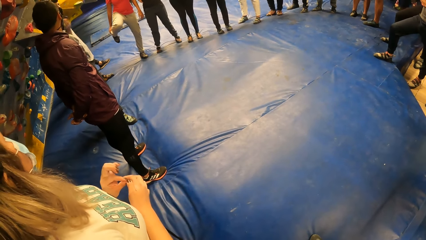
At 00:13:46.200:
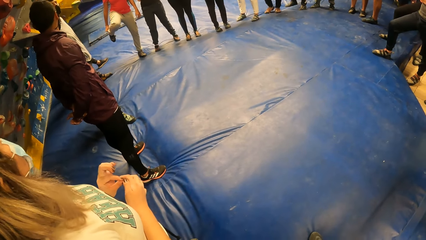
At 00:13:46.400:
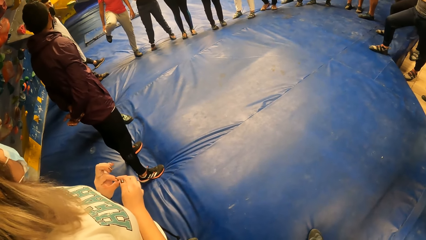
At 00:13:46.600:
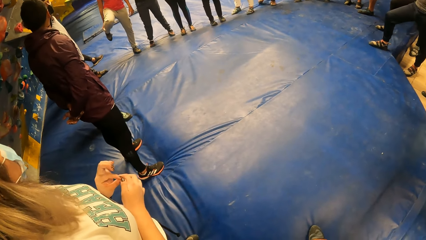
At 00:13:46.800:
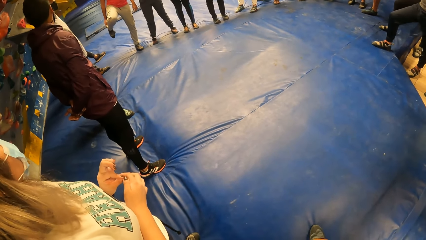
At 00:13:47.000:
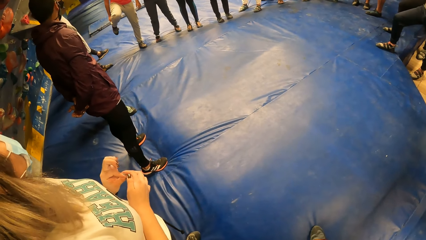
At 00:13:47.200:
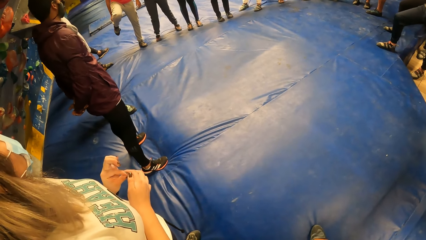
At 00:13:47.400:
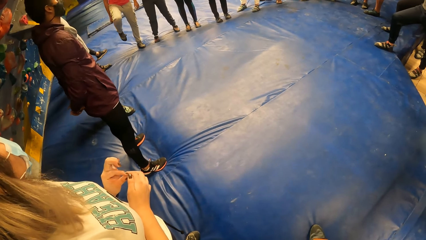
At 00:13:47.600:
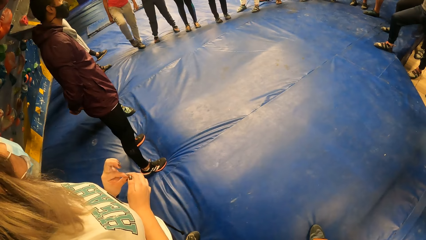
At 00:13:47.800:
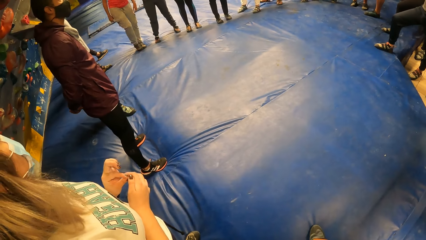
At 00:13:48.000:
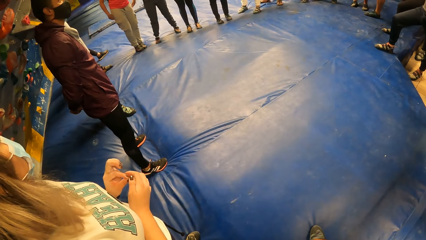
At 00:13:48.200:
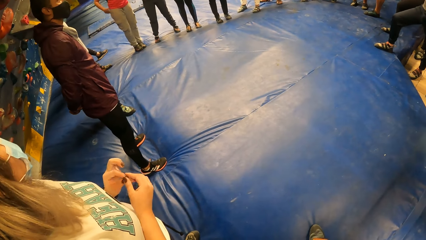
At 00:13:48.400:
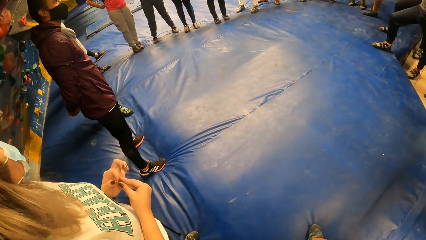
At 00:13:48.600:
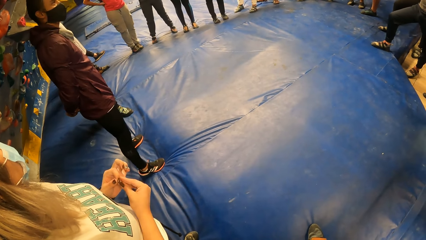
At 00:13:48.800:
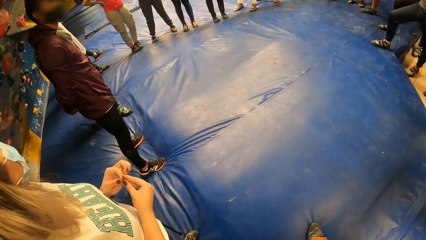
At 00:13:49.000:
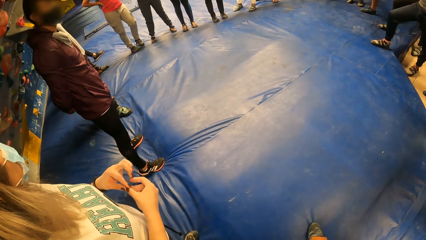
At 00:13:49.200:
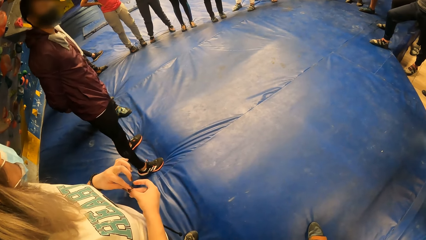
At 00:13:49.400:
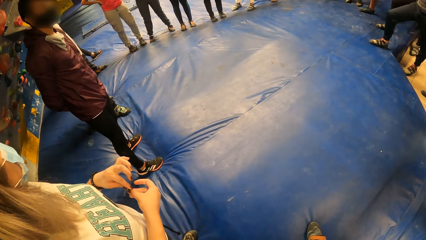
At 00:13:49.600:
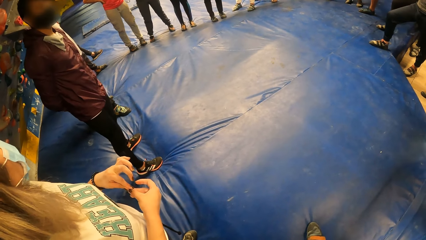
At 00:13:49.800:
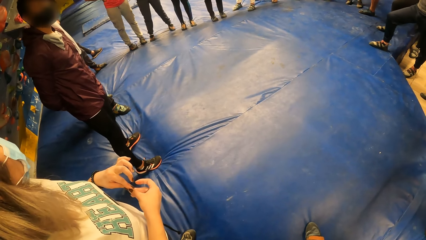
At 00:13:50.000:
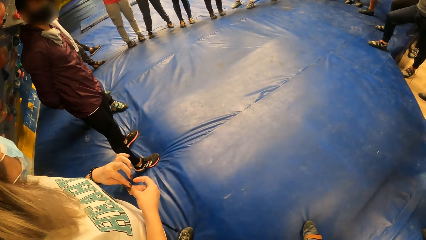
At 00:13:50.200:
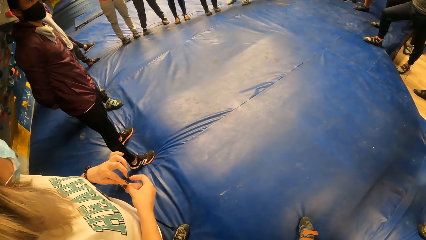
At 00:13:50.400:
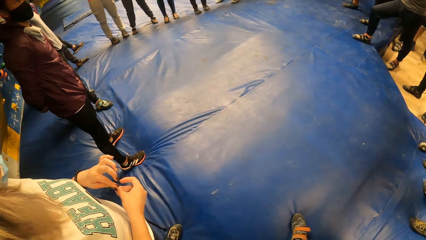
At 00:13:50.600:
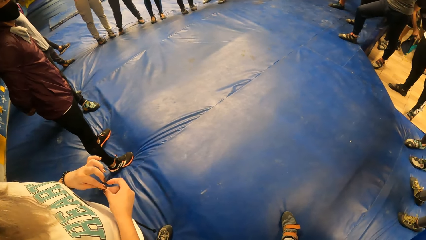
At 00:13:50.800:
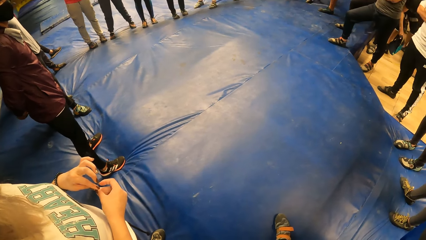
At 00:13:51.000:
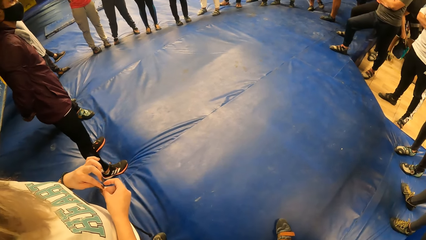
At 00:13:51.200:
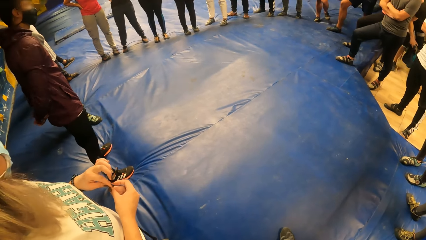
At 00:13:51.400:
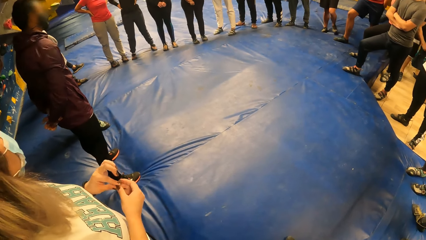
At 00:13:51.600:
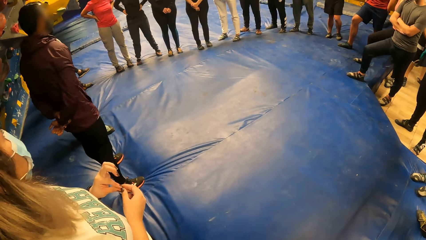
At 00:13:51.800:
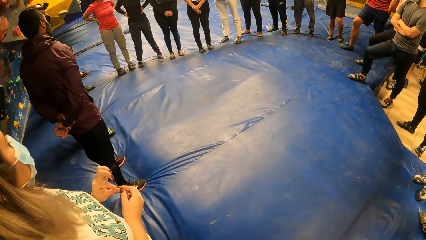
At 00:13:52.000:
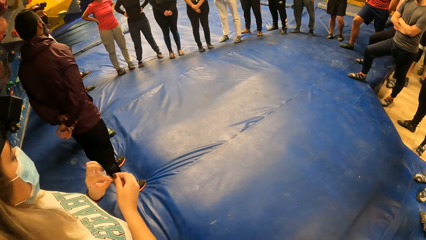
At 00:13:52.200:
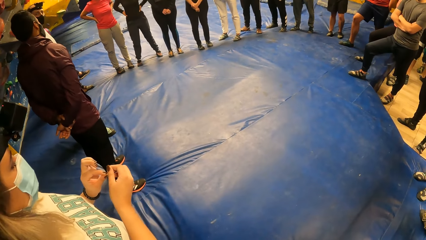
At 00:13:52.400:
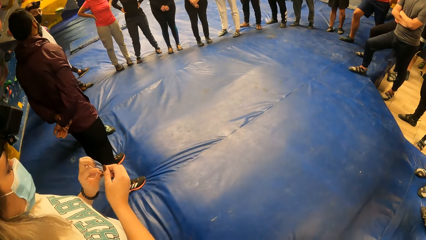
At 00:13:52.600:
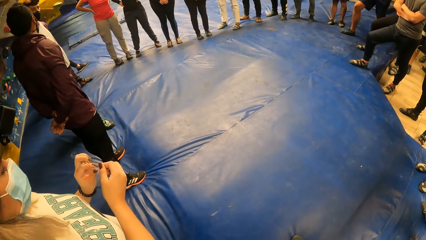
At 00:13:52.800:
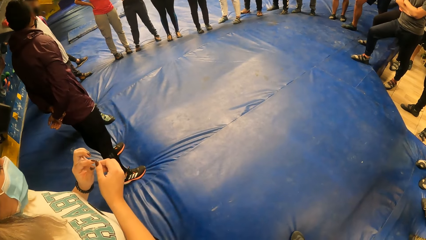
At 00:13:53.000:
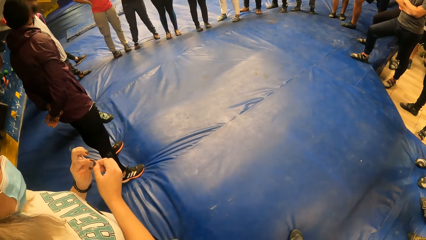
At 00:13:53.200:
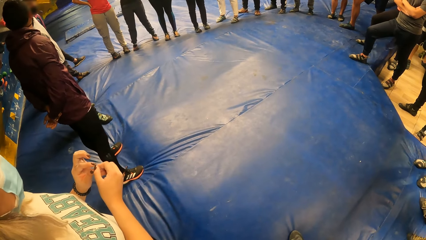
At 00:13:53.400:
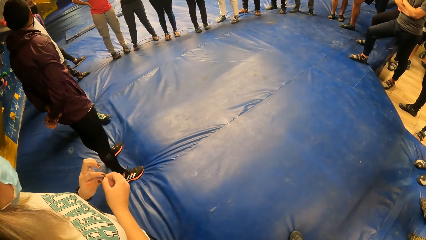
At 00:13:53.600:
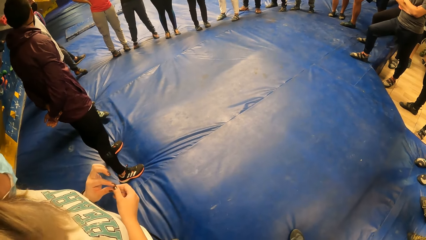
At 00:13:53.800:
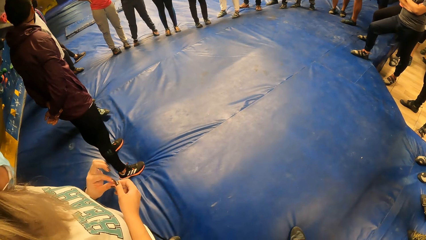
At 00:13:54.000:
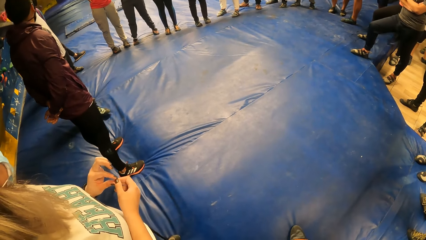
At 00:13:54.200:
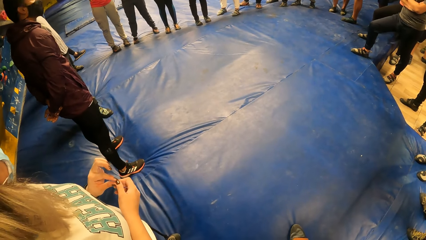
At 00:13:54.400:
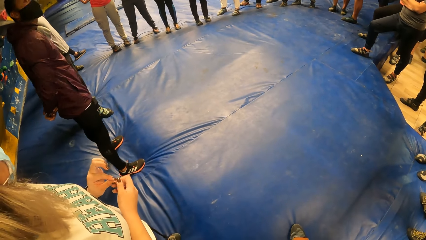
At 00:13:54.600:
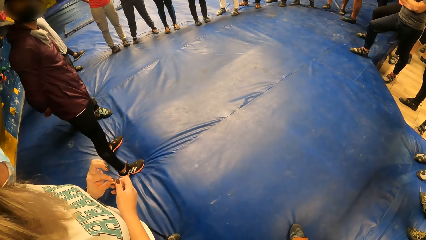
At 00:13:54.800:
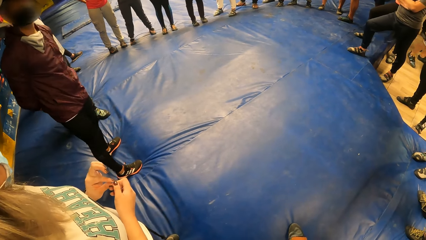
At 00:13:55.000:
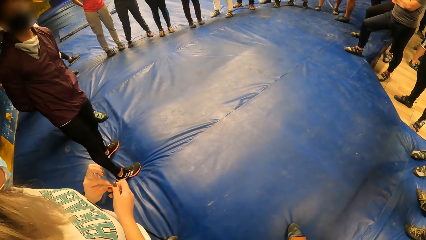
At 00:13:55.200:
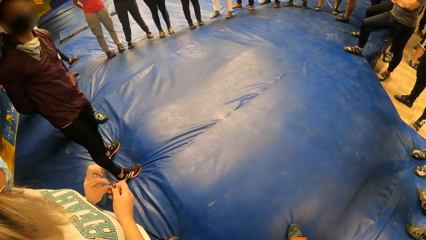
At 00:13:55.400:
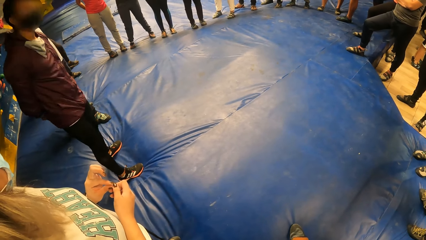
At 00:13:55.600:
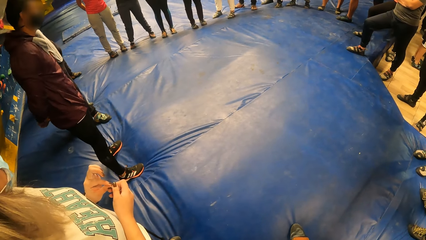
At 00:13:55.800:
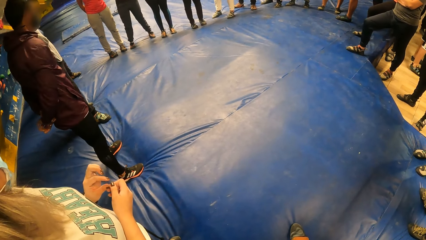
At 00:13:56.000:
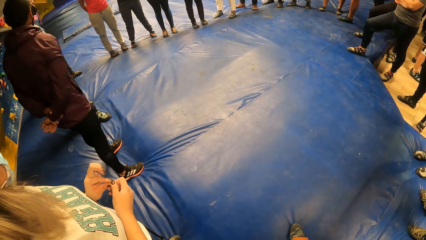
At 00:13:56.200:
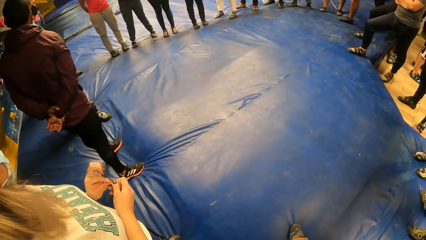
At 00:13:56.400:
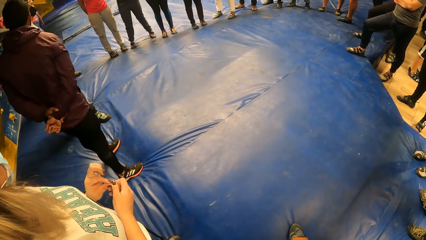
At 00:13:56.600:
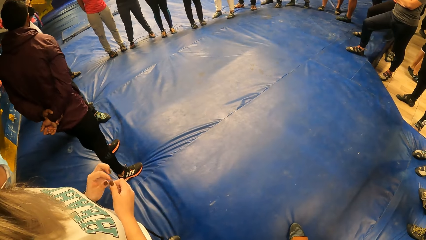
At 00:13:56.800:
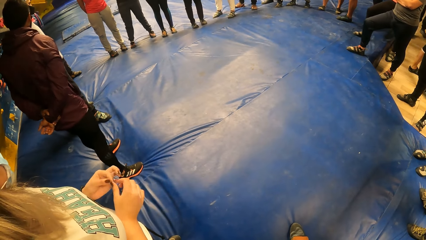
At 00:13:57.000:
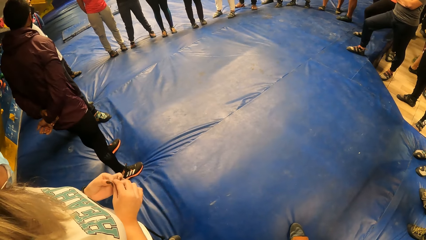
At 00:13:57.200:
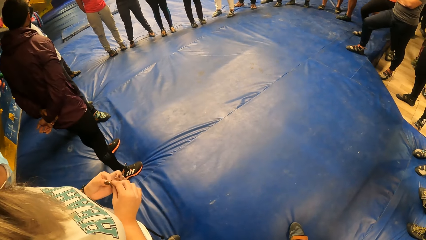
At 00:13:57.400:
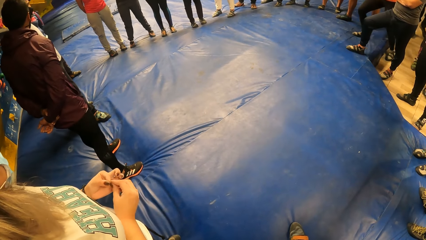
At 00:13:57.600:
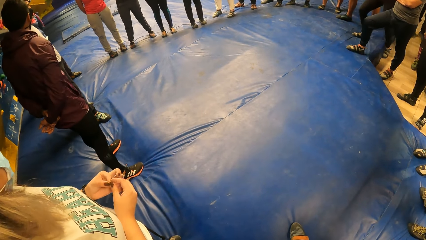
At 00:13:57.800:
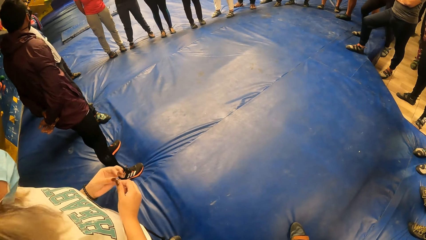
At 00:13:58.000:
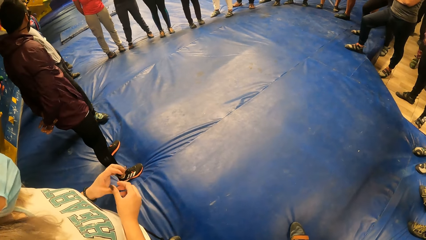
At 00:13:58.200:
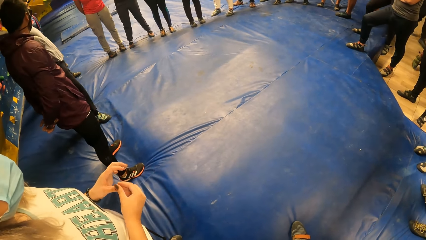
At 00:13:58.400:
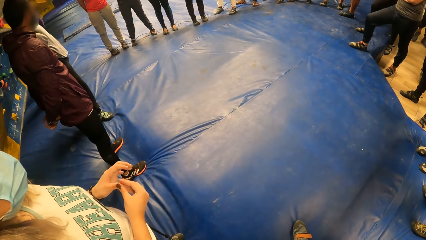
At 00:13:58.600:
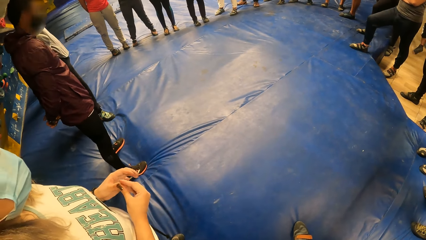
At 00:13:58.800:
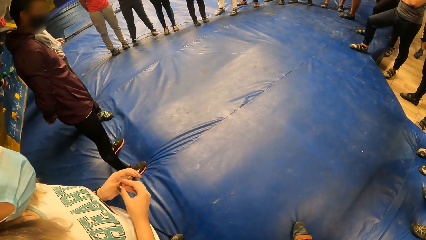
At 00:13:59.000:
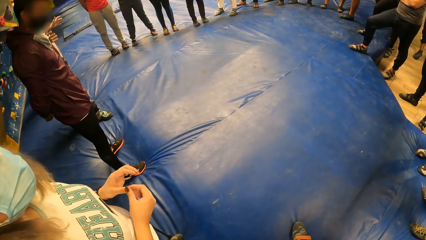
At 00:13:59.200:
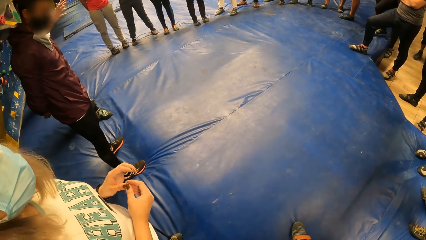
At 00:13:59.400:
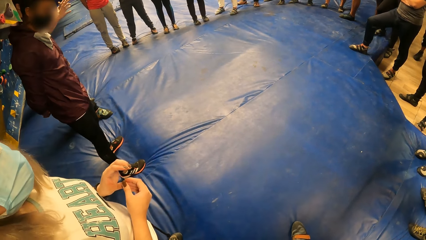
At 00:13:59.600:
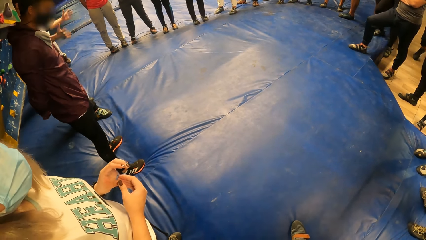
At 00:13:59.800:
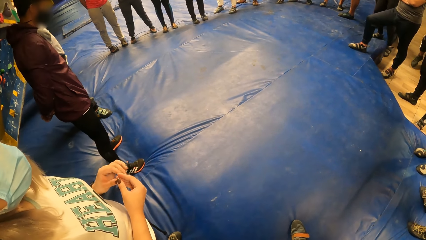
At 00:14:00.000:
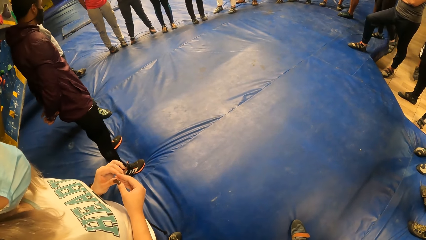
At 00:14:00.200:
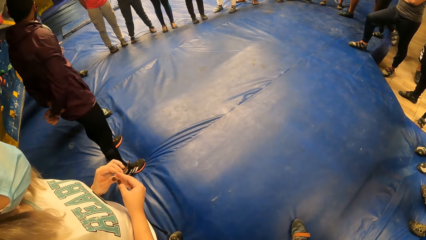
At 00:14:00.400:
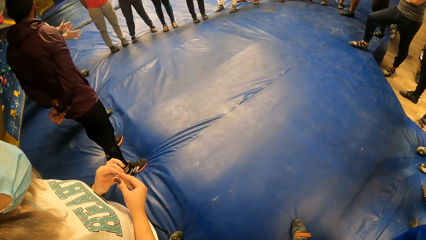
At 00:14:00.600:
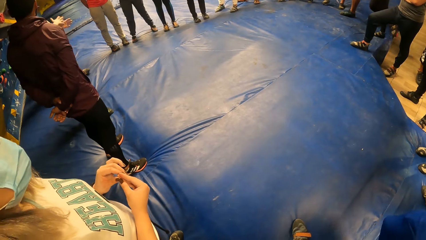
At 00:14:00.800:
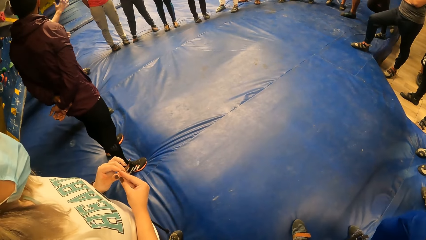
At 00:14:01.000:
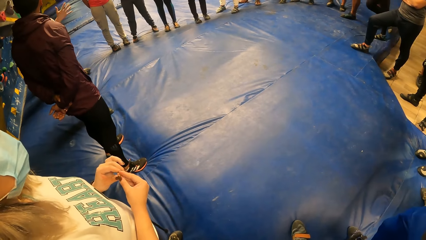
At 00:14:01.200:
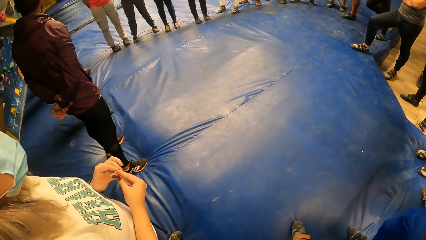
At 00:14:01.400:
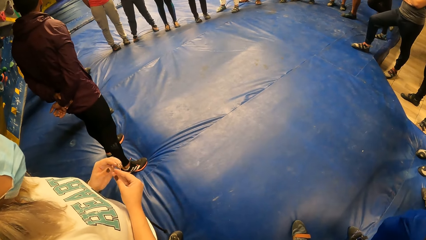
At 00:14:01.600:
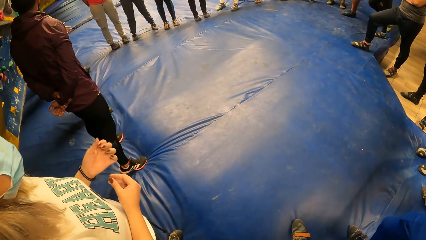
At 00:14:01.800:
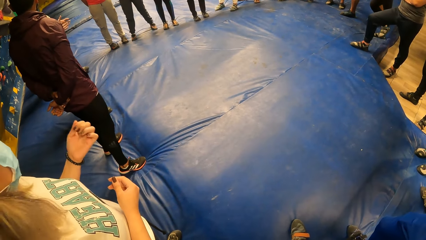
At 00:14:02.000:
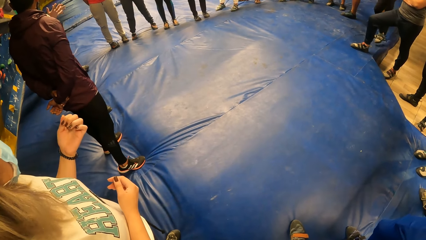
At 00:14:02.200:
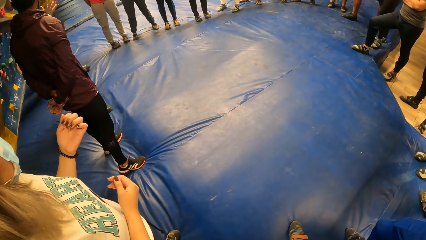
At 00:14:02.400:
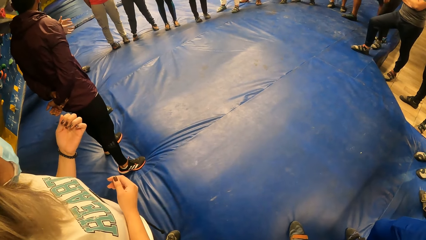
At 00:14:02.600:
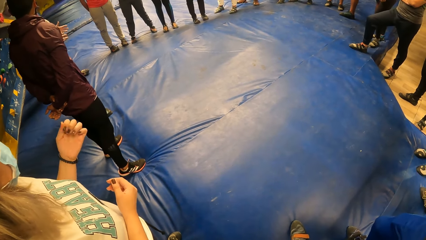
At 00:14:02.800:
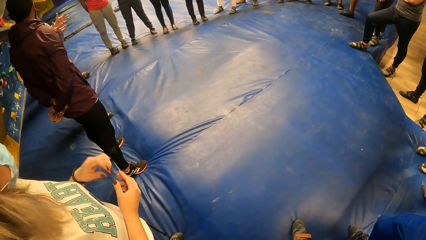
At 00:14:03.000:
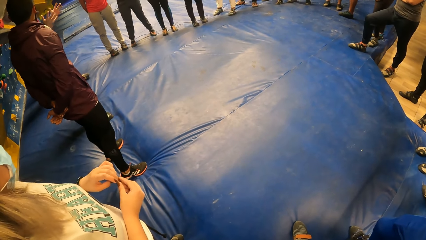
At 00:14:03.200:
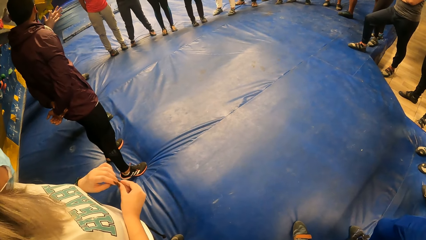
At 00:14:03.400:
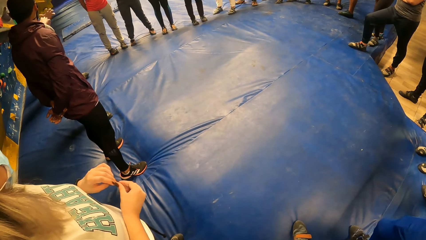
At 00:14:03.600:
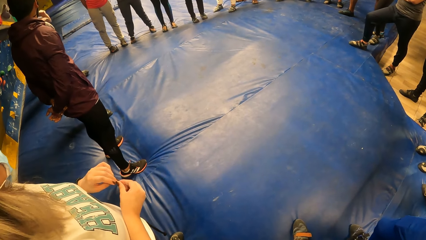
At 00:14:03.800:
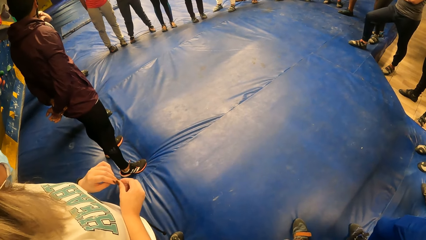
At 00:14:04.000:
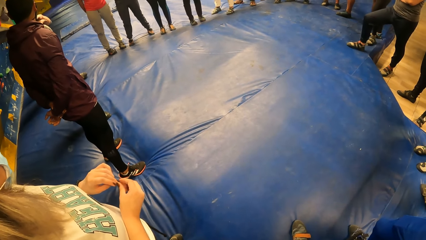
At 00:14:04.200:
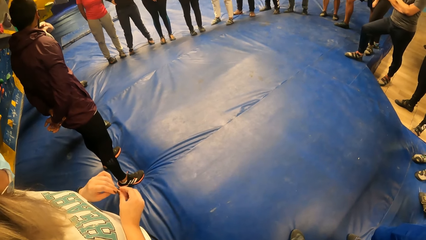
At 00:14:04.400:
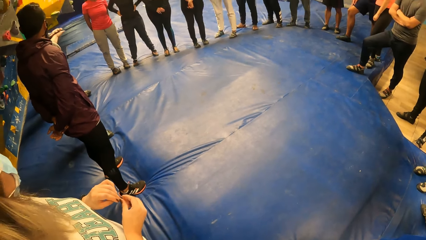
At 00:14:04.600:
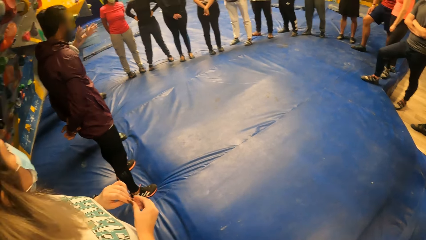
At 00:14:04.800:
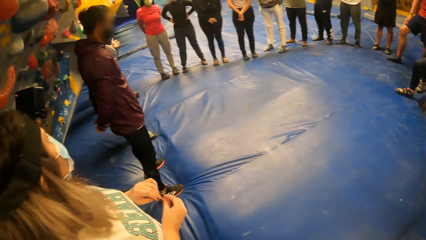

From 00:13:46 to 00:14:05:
A person raises a hand. The camera wearer looks around. Another person nods the head. A third person plays with the fingers. The camera wearer talks to the second person. They look around. The first person talks to the people demonstrating with the hands.
